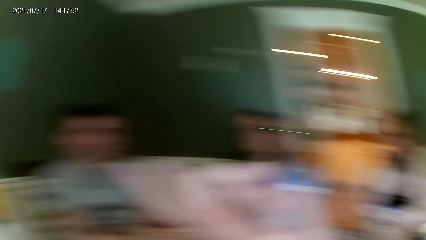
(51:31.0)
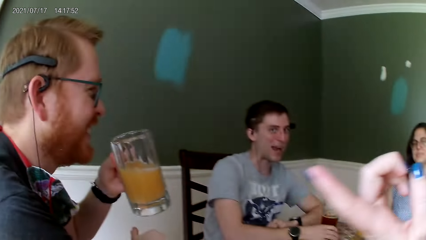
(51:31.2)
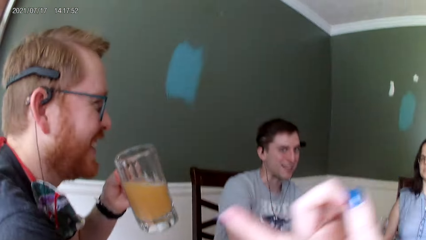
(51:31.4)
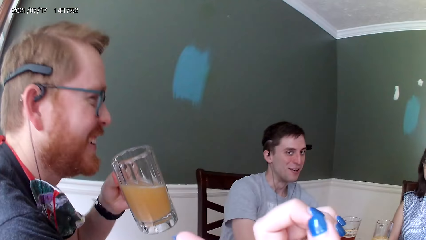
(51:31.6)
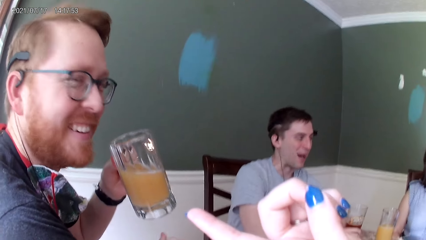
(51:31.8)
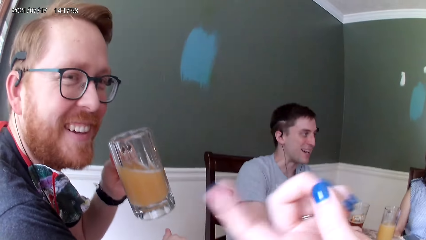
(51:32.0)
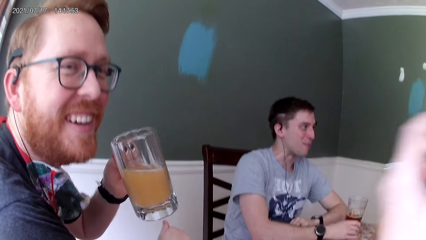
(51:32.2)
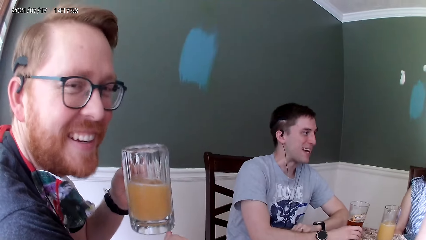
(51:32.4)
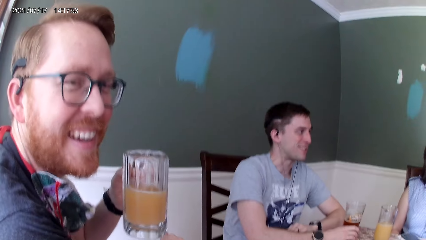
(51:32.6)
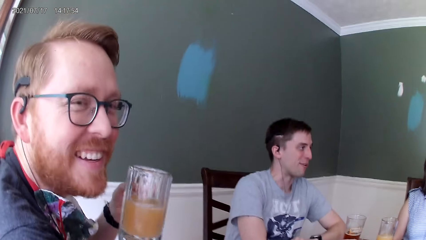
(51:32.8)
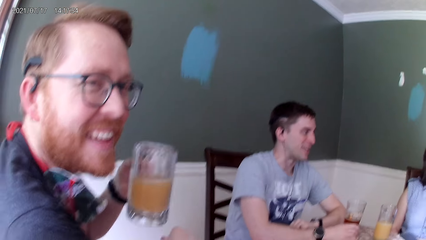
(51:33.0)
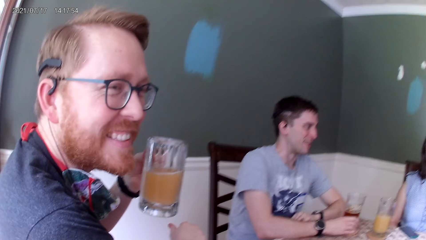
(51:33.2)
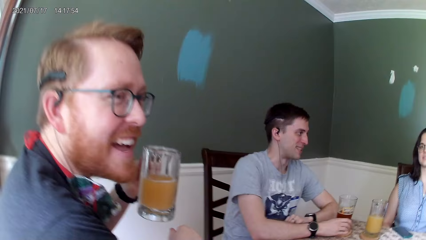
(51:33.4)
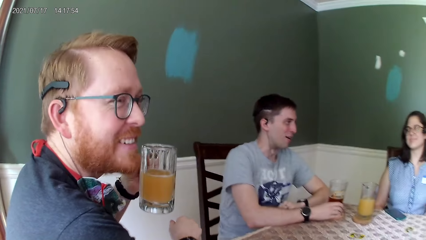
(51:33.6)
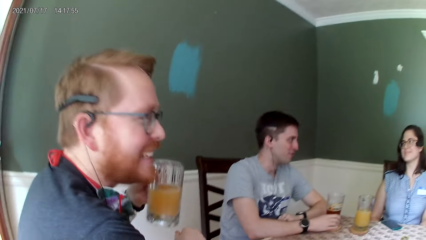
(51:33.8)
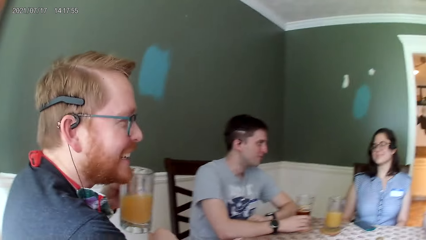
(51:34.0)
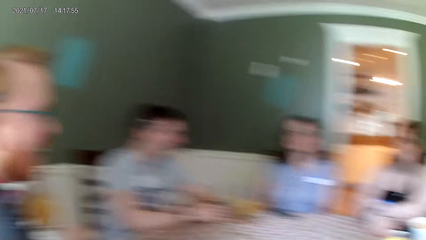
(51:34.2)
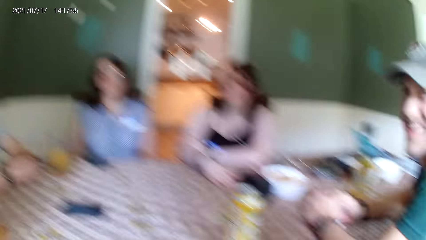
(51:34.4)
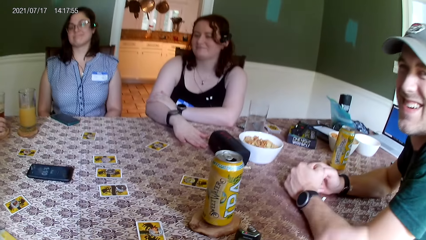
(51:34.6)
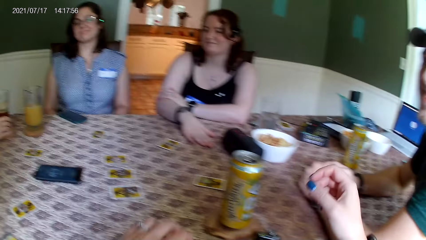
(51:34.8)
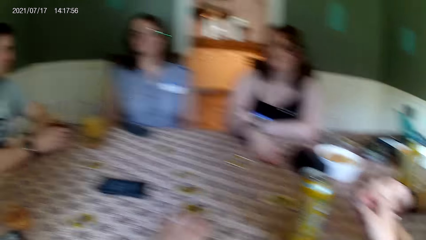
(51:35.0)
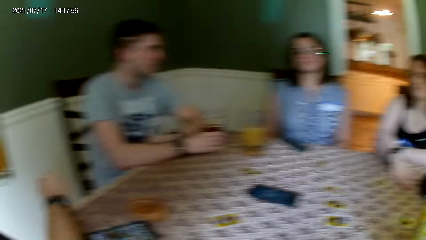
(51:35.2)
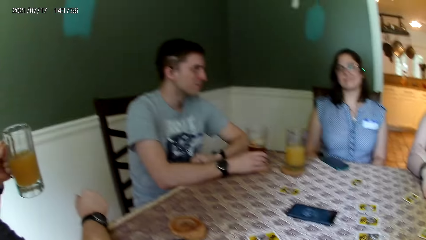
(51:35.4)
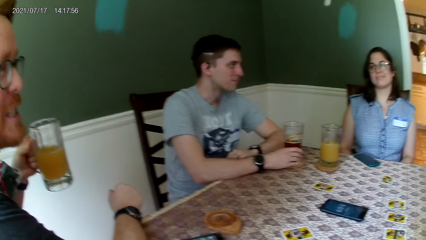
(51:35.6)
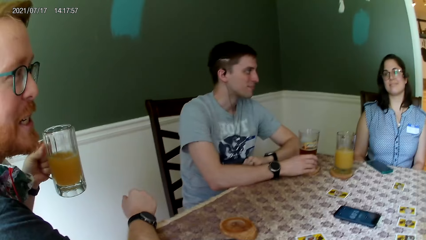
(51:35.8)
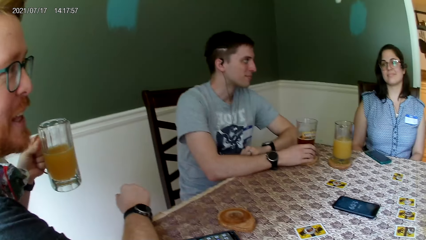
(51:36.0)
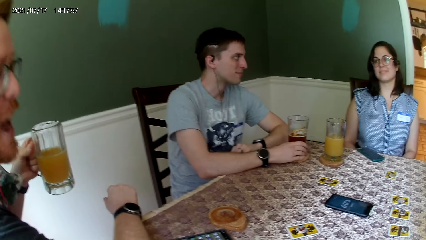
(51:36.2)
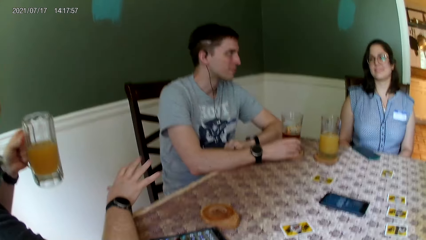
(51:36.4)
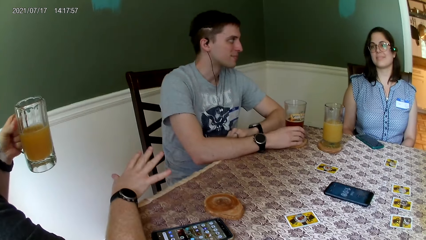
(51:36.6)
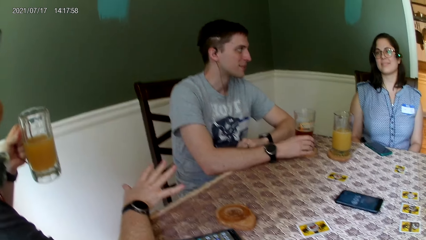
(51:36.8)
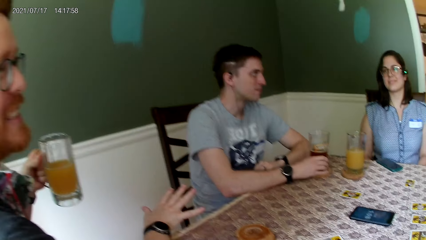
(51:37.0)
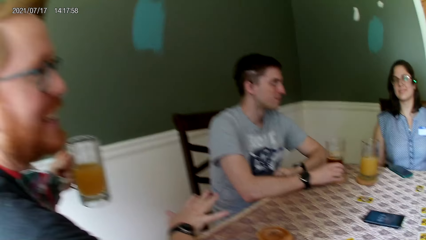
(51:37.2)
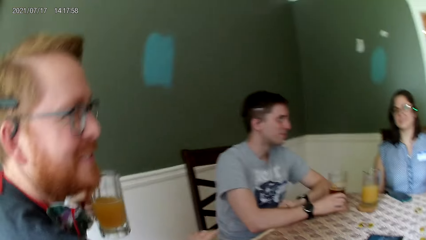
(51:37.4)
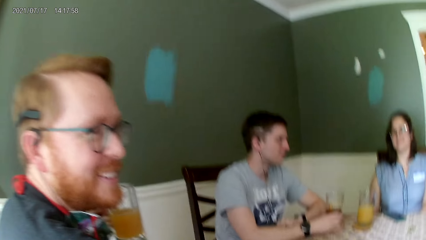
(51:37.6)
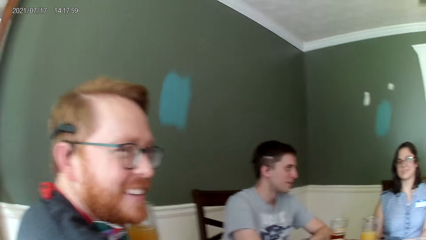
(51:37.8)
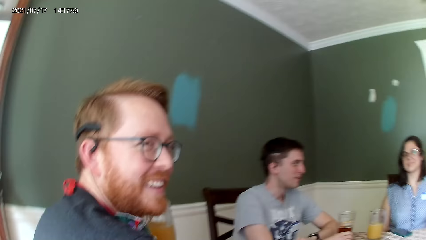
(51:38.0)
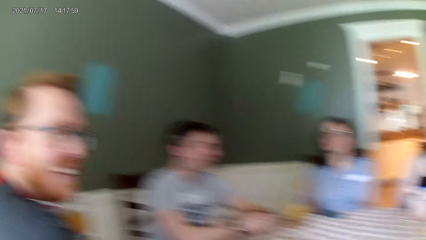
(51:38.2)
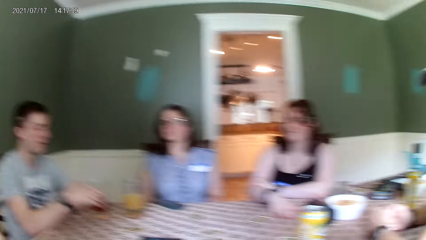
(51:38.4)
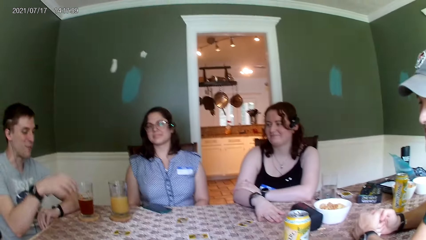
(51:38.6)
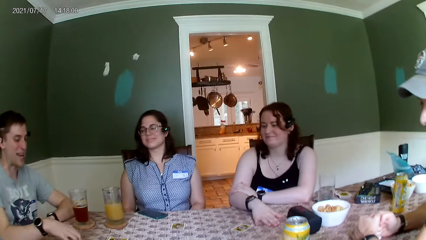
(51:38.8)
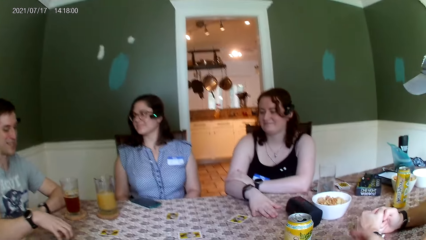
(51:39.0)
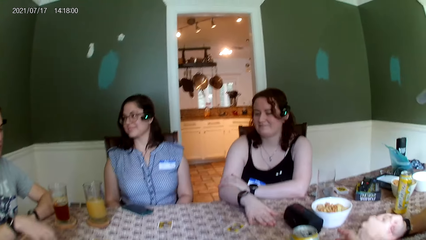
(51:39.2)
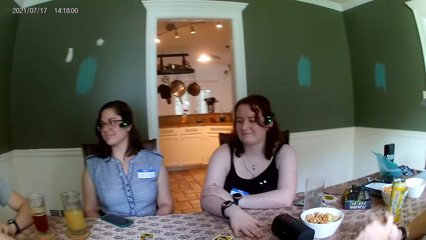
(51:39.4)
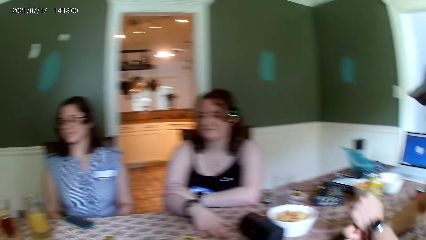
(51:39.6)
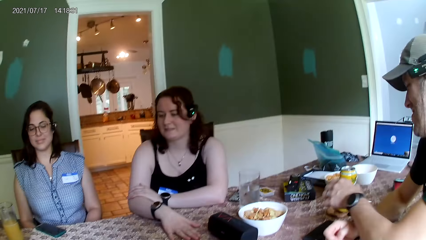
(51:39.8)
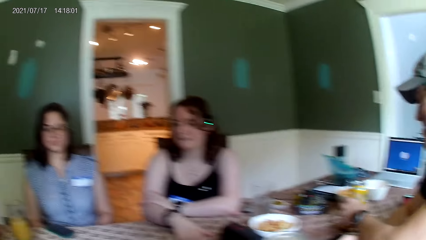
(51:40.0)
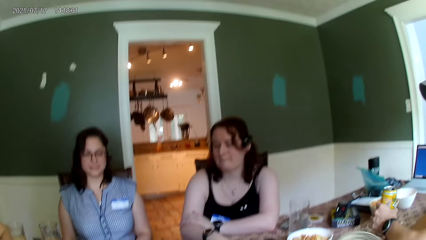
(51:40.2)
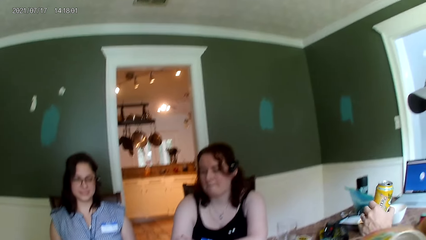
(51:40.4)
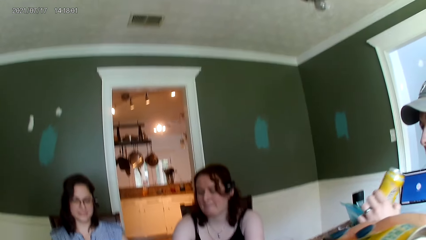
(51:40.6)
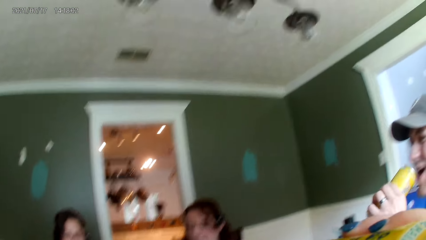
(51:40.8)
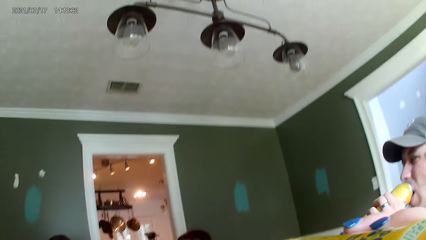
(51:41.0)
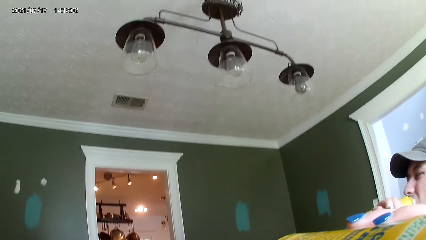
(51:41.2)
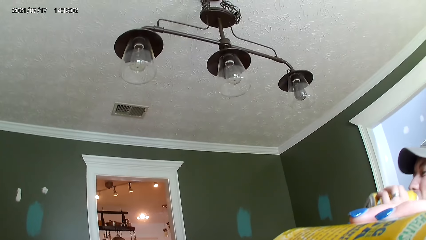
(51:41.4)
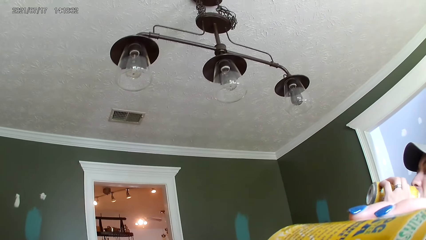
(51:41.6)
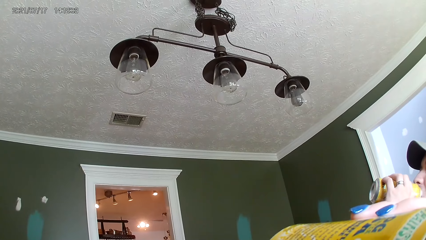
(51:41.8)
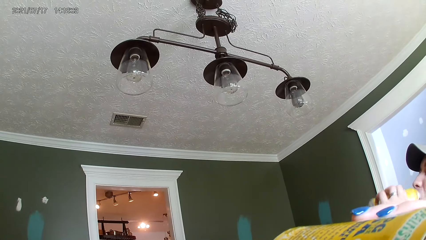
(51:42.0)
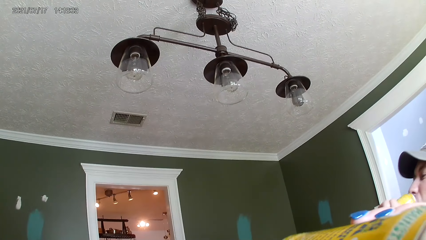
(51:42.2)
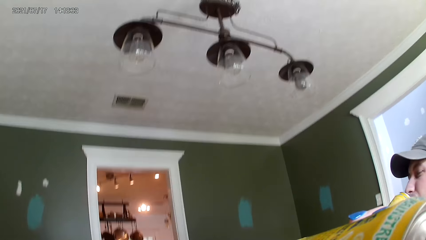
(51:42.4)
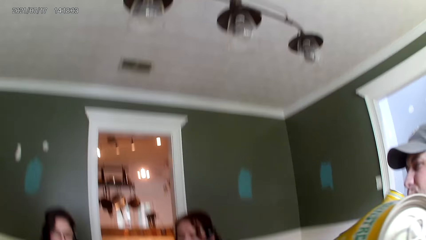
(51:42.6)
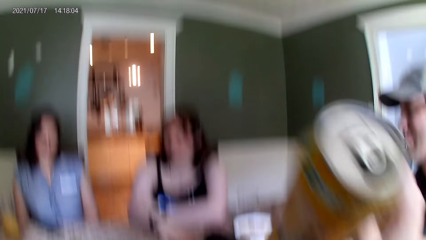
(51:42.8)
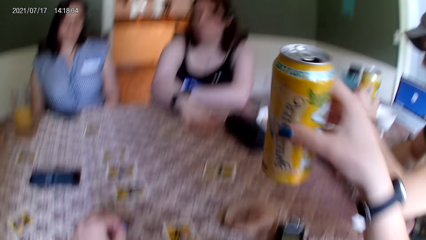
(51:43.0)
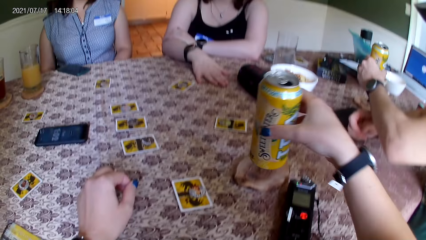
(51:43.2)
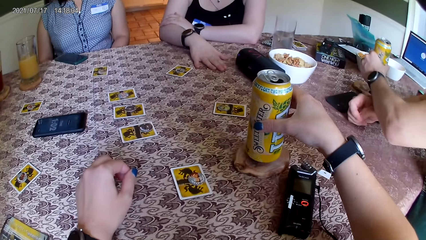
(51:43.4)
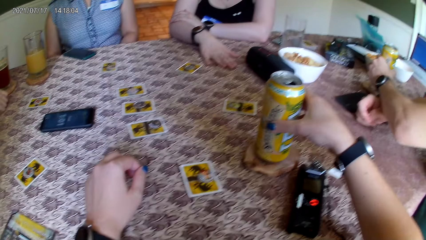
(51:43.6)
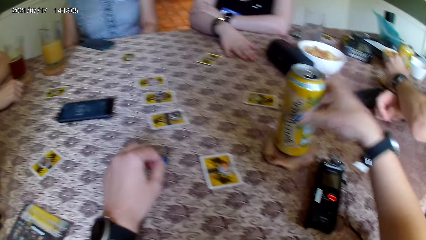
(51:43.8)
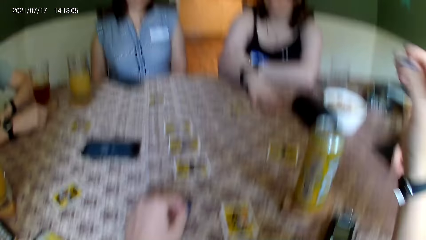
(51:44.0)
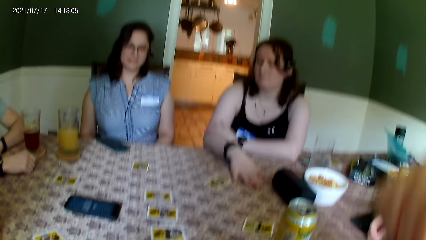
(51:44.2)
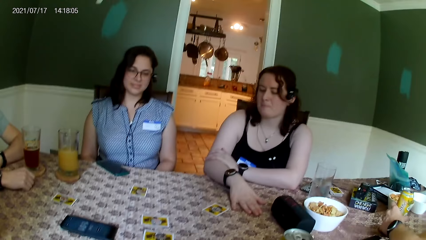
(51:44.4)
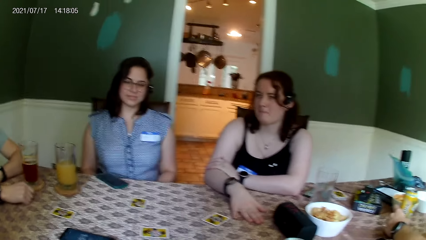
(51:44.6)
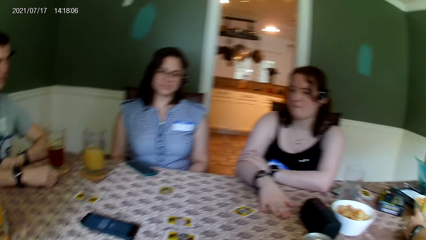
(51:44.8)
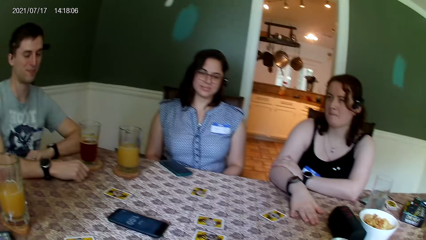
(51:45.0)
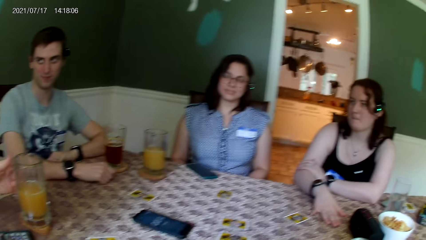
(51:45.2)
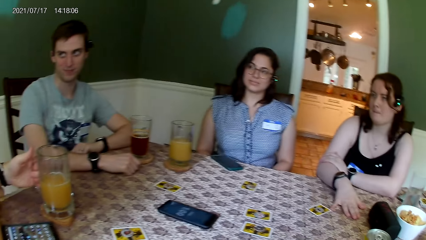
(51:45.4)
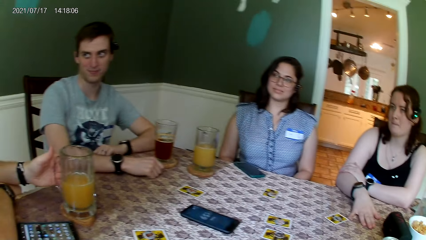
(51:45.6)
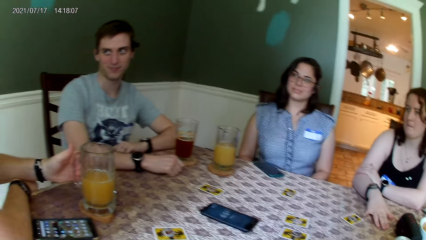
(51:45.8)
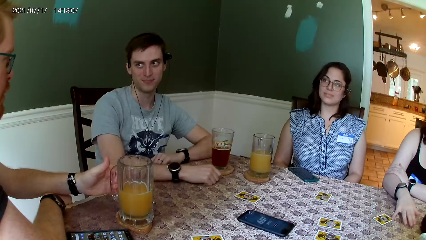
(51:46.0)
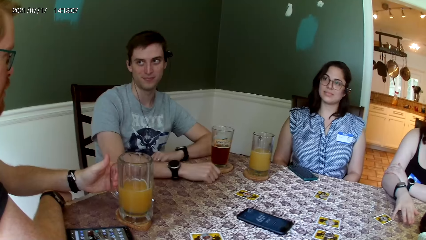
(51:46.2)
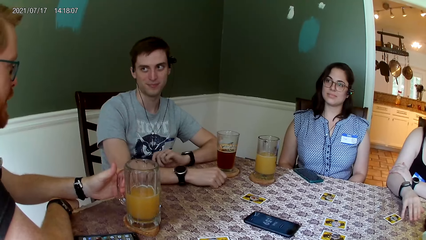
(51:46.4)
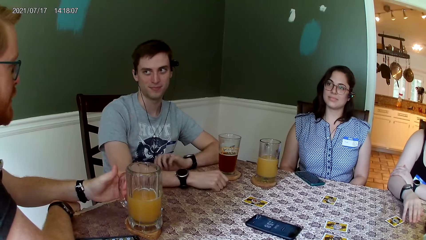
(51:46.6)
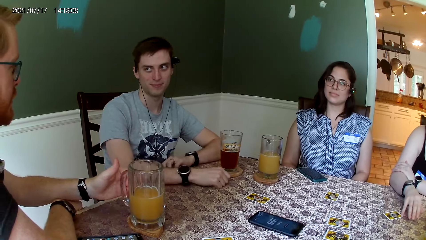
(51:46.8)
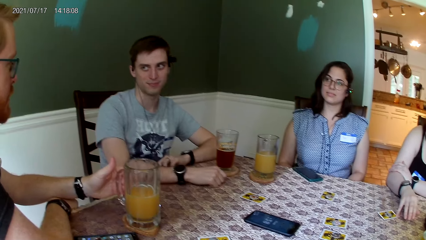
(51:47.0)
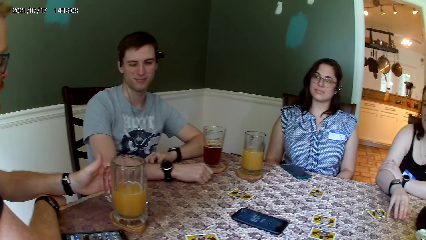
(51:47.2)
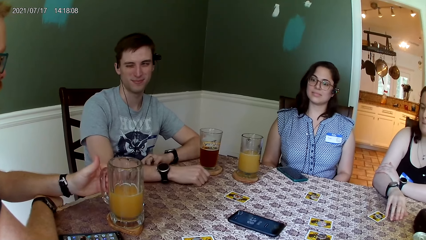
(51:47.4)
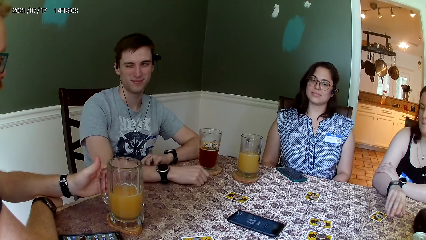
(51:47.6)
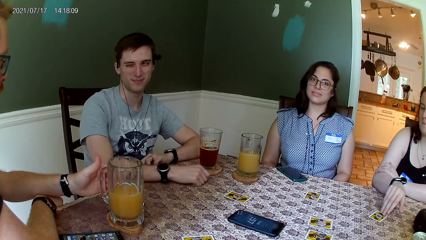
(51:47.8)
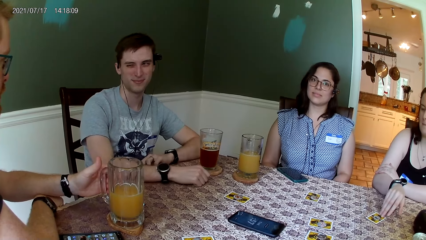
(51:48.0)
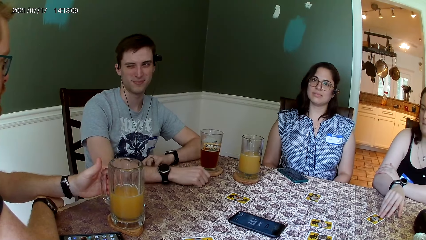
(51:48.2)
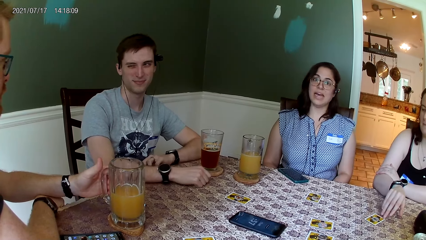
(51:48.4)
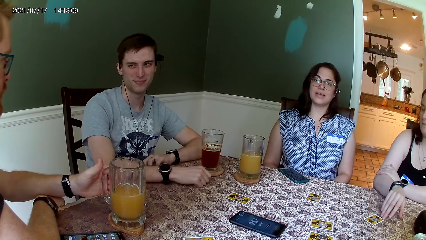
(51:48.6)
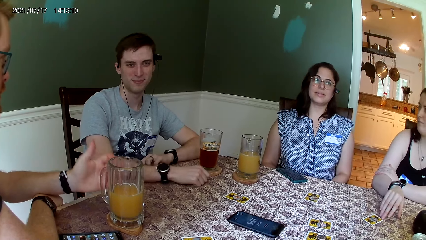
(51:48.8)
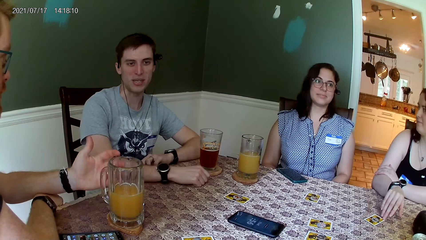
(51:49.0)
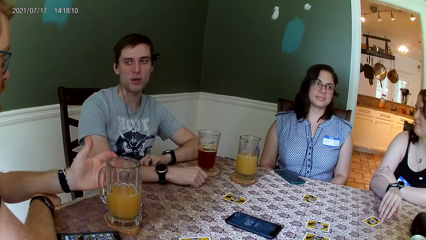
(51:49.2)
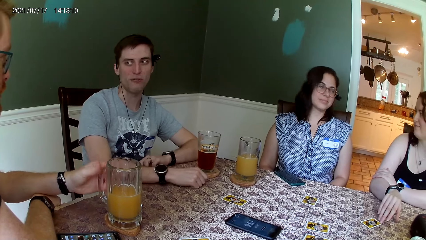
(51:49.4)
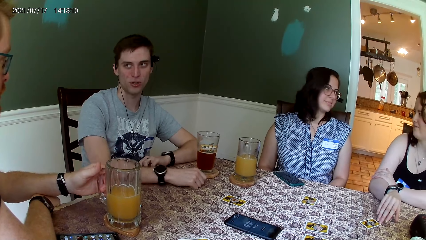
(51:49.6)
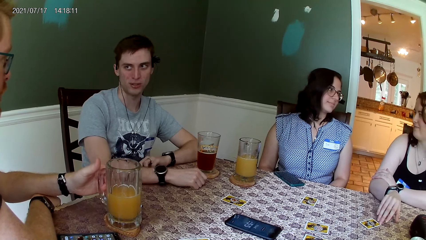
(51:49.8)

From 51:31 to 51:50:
A man speaks to the group of people at the table. Another man speaks to the group of people at the table. A third man picks up a yellow can from the table with his left hand. The third man takes a sip from the yellow can in his left hand. The camera wearer takes a sip from her yellow can in her right hand. She places the yellow can in her right hand on a coaster on the table. The third man places the yellow can in his right hand on the table. The second man interacts with the first man and the camera wearer. The camera wearer converses with people.
